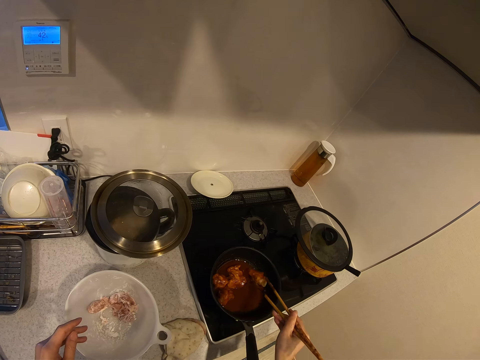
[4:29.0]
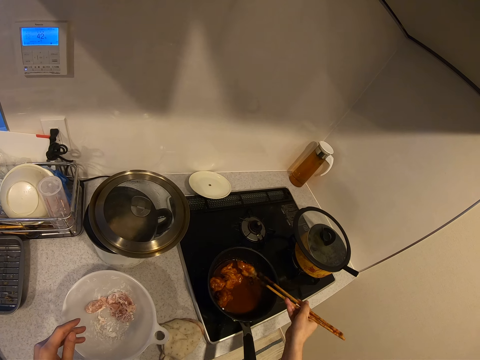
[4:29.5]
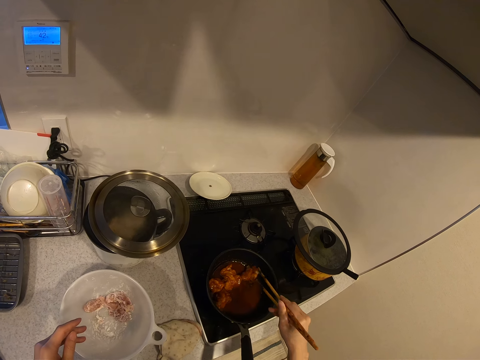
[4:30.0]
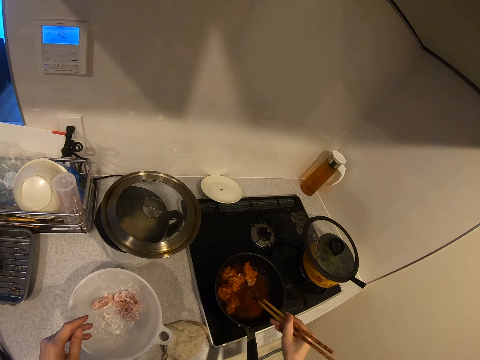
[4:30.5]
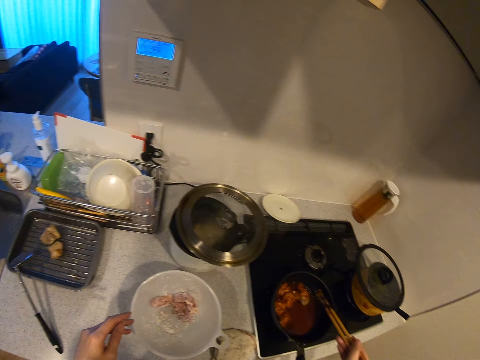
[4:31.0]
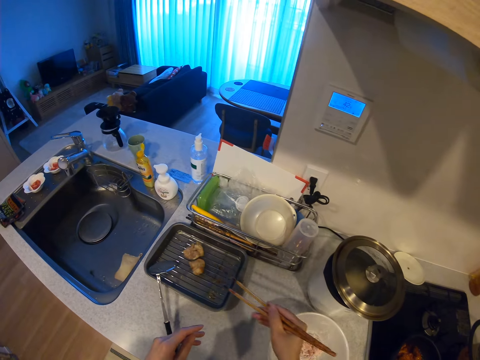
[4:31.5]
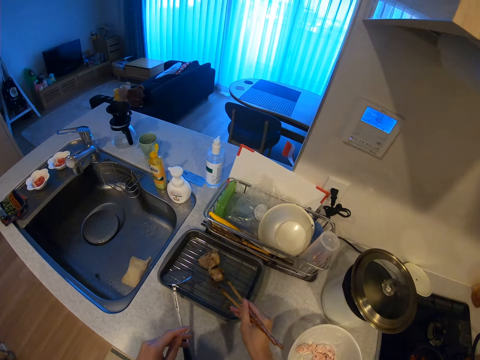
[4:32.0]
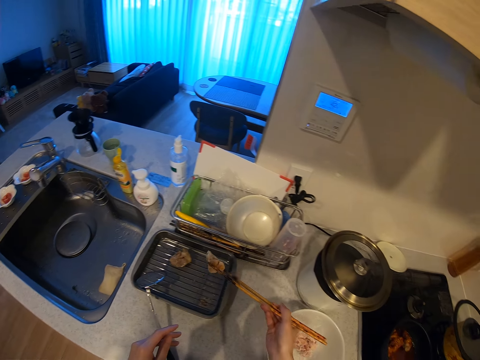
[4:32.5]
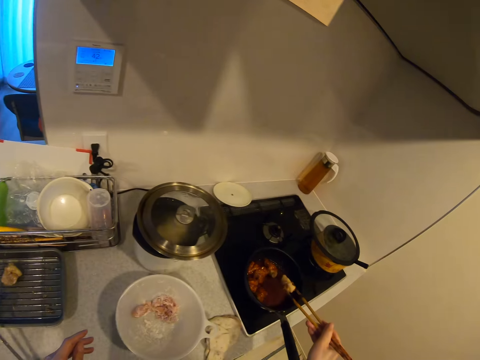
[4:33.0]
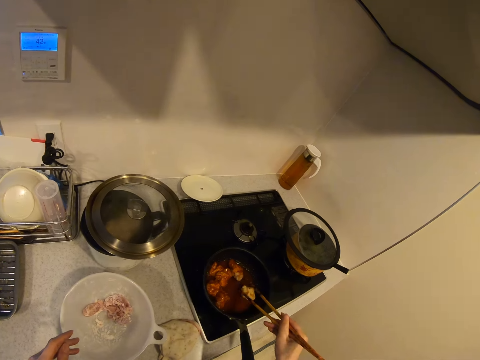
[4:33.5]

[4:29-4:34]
The camera wearer picks up something. They dip something in a pan.

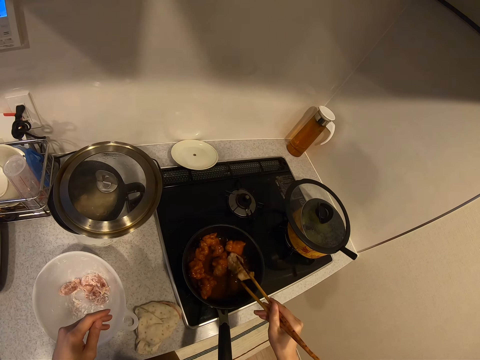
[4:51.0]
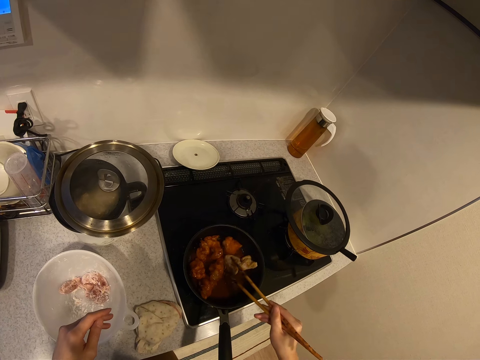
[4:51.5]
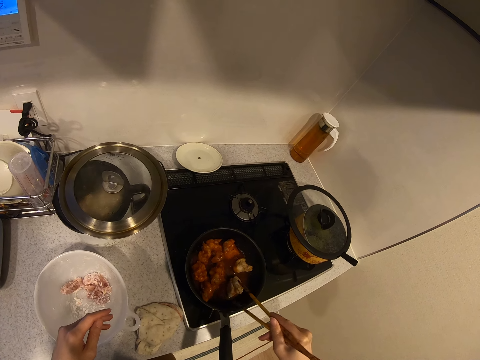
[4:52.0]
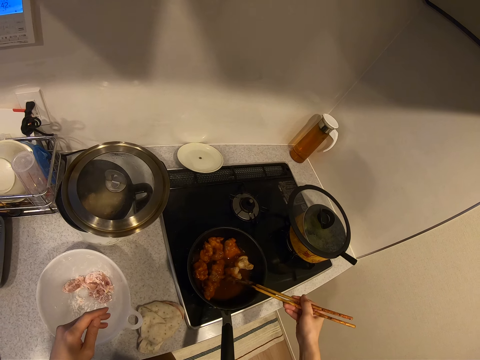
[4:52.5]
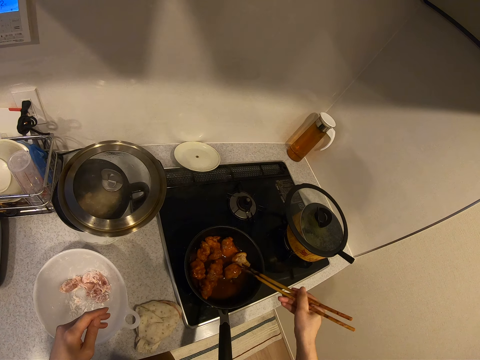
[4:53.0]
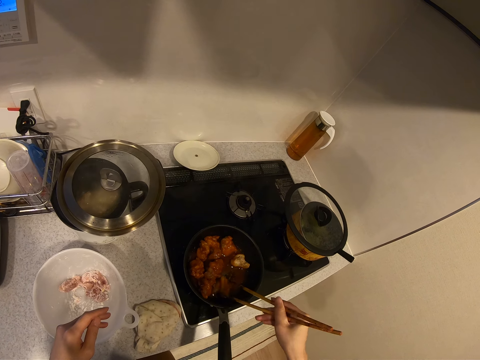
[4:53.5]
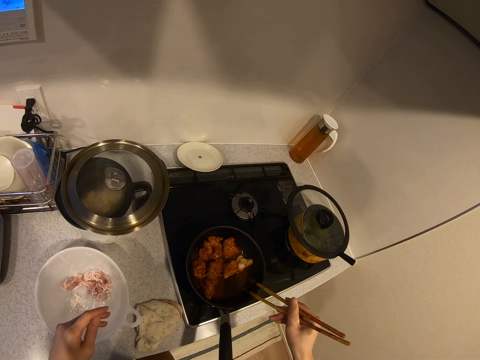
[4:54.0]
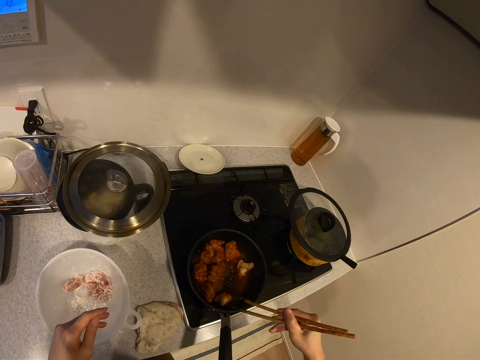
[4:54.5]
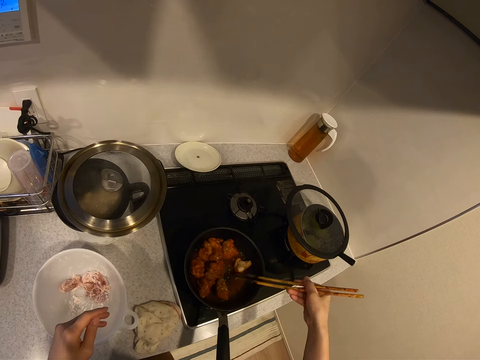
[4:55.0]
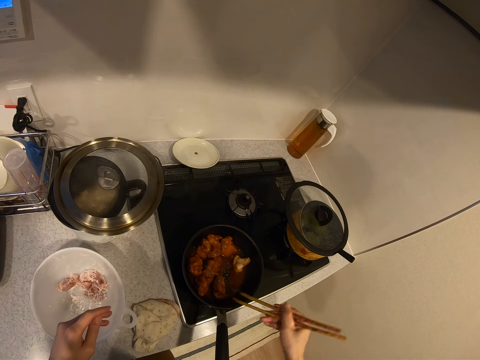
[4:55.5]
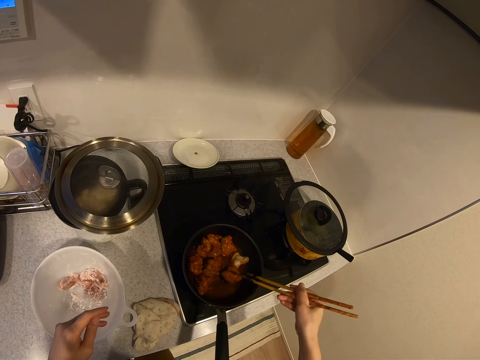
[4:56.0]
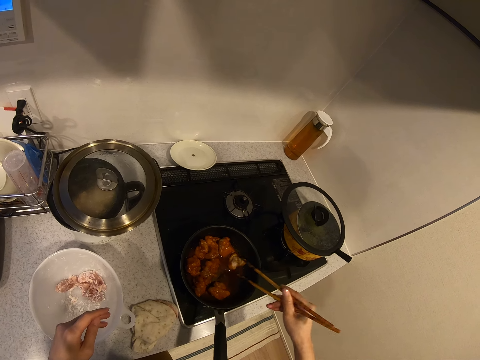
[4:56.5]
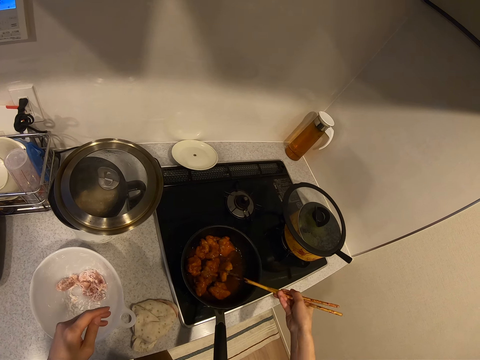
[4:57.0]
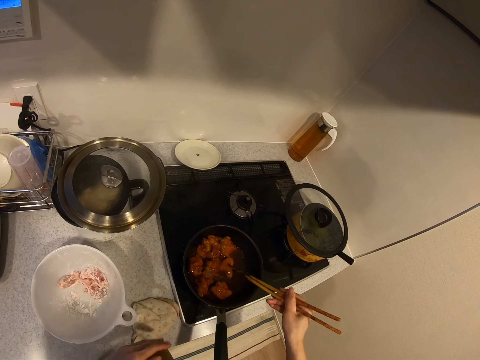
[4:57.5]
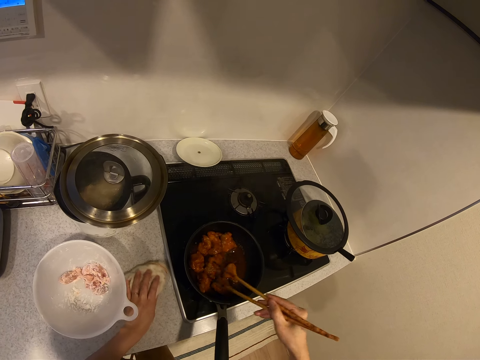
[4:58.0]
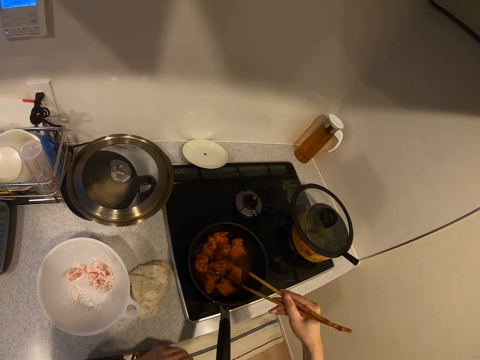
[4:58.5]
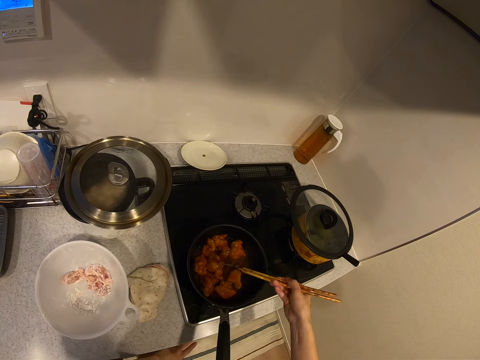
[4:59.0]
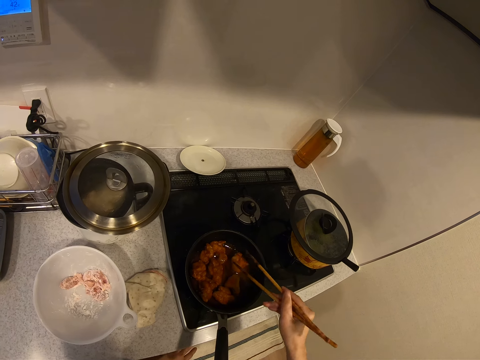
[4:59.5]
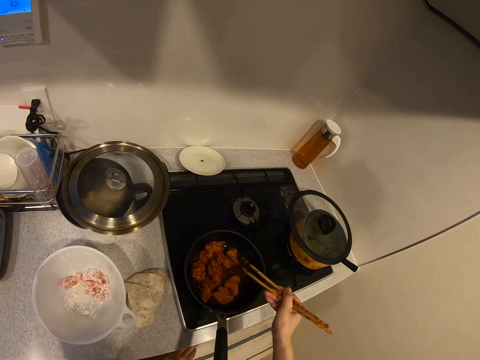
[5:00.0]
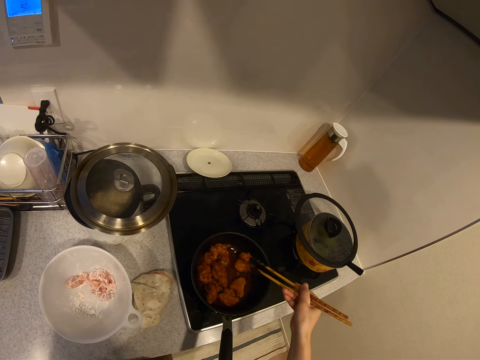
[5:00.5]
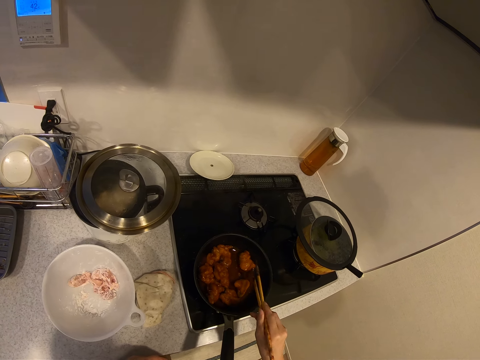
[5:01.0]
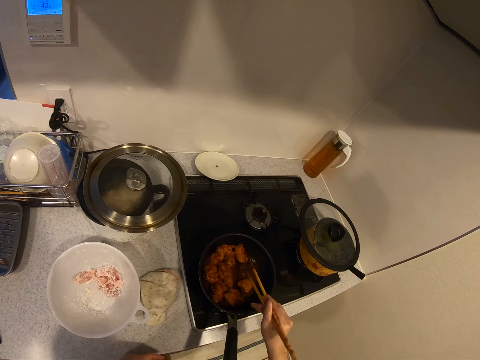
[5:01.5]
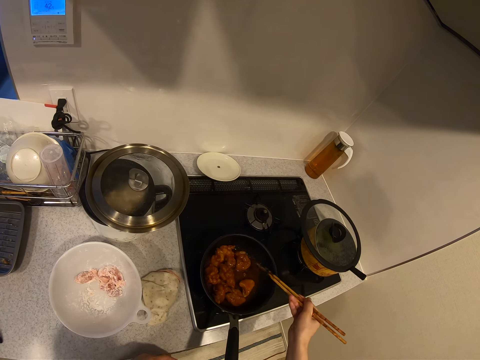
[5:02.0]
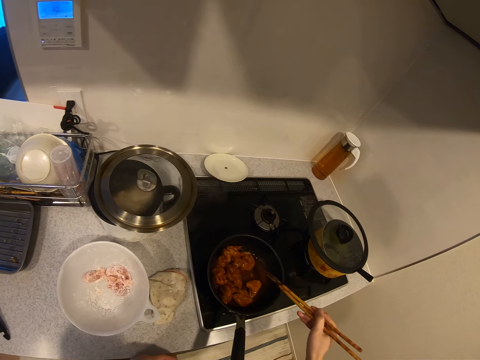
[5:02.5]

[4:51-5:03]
The camera wearer stirs the meat in the frying pan with the sauce using the chopsticks. They move the wiping cloth. They stir the meat.

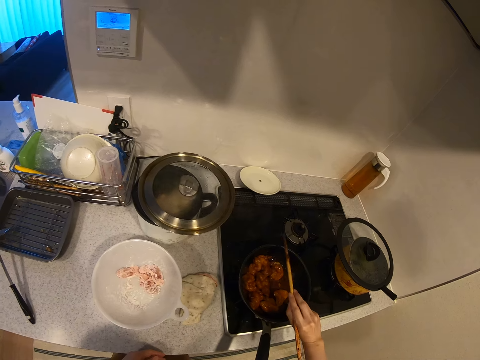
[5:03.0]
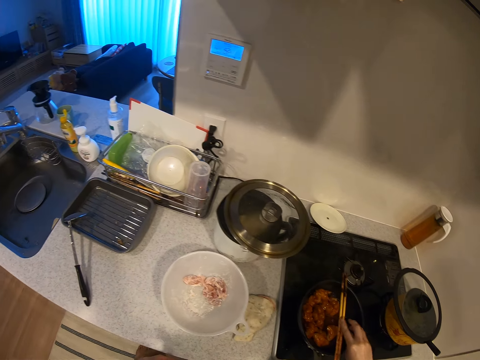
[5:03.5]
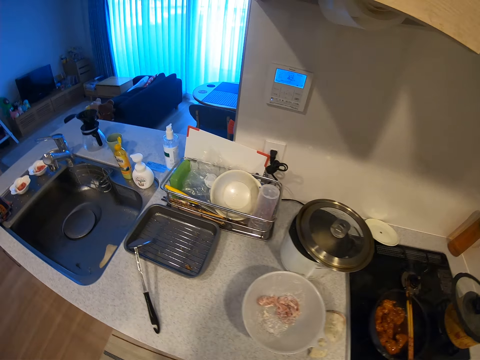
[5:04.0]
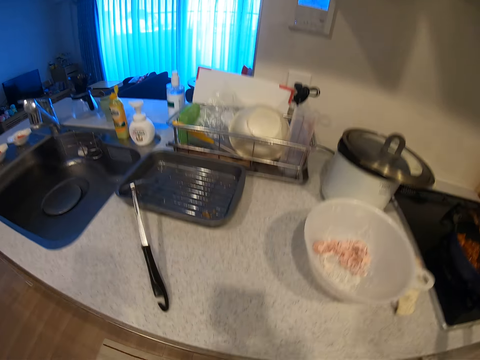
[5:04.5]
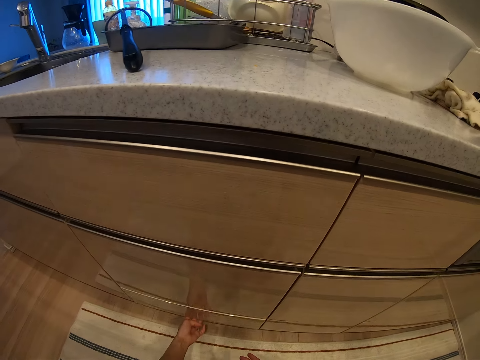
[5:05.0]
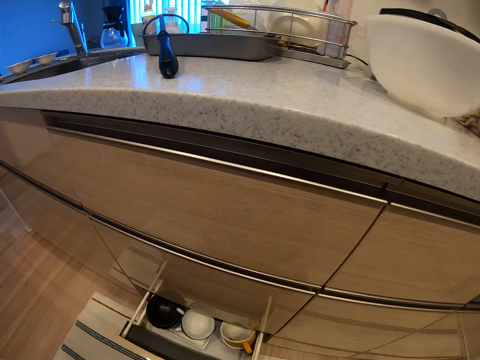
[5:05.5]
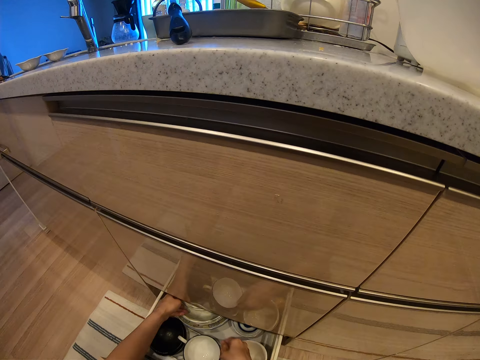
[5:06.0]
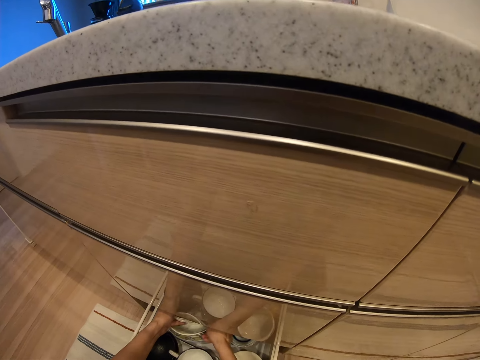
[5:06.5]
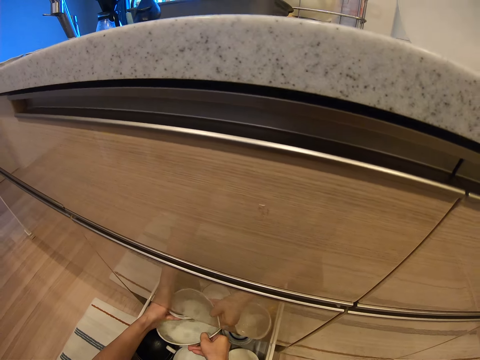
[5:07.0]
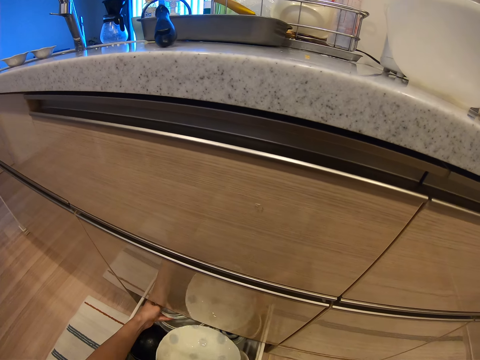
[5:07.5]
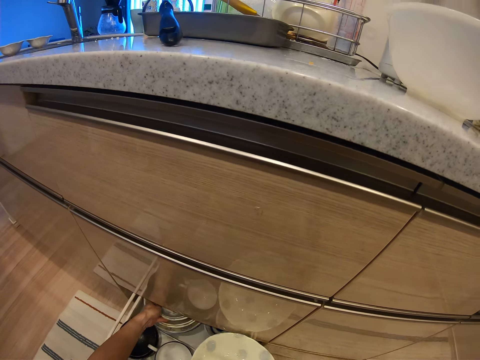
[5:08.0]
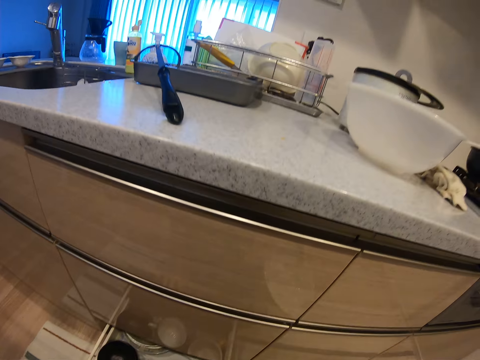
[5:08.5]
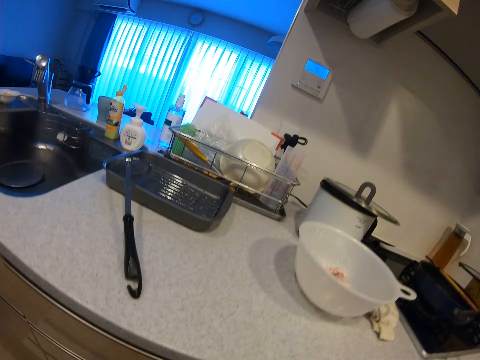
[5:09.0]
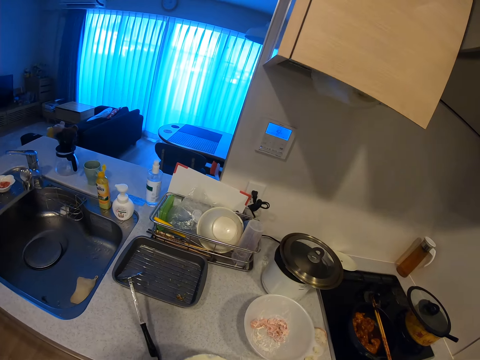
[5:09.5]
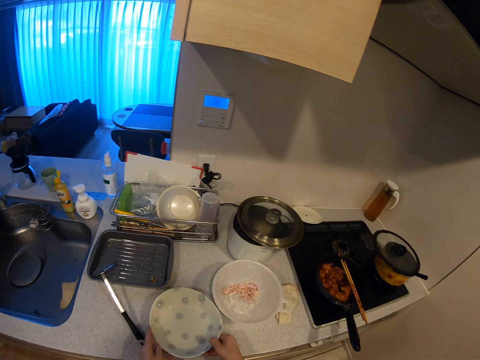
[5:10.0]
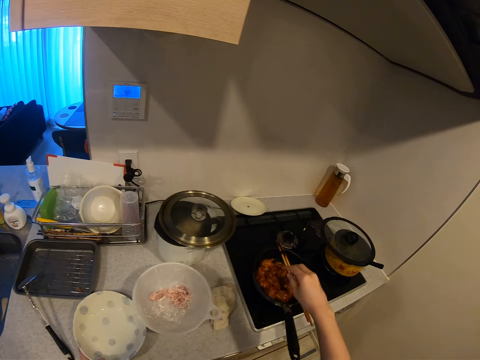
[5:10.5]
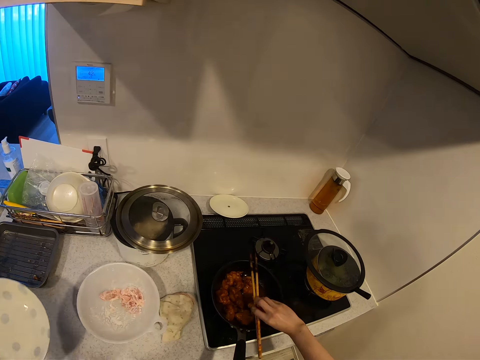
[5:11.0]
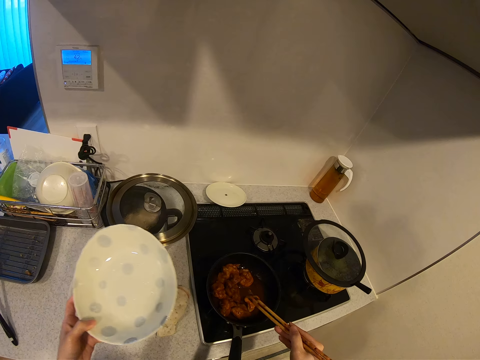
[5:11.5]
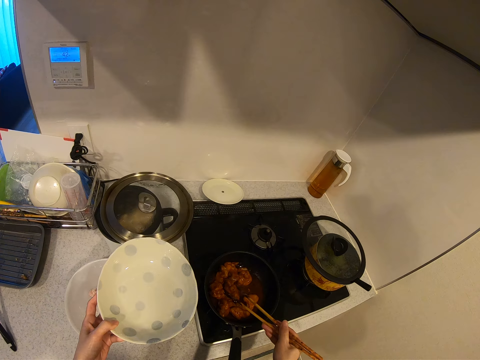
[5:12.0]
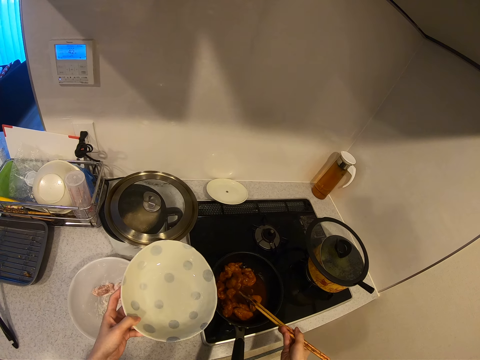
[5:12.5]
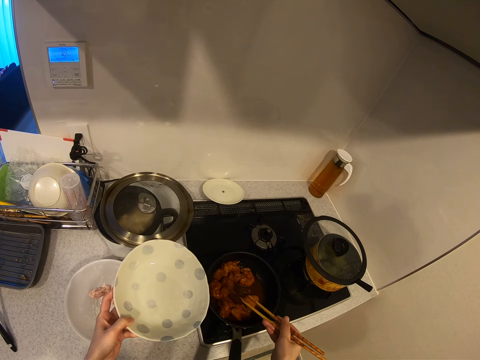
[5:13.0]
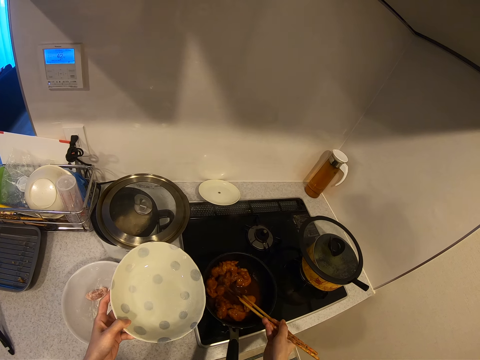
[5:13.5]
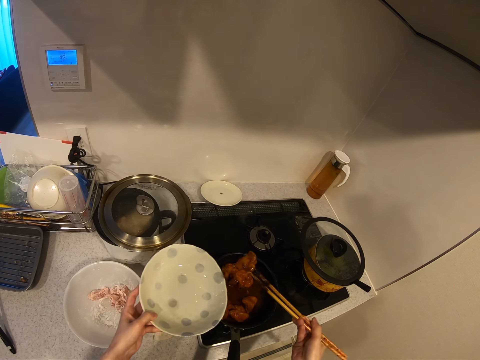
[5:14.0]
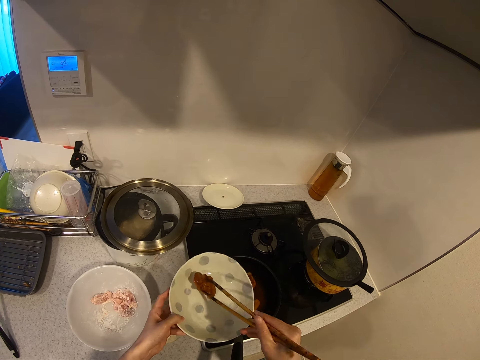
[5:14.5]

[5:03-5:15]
The camera wearer puts the chopsticks on the pan. They open the drawer. They bring out a plate from the drawer. They put the plate on the cabinet top. They take the chopsticks. They put the meat on the plate.
